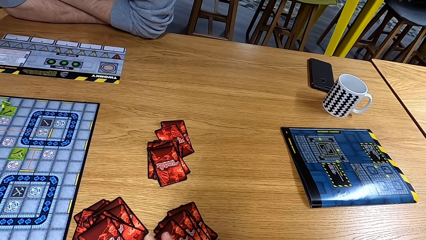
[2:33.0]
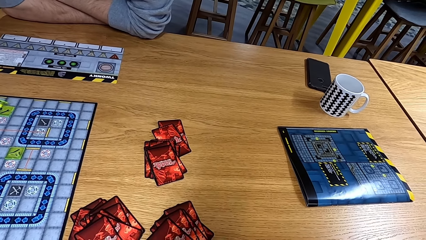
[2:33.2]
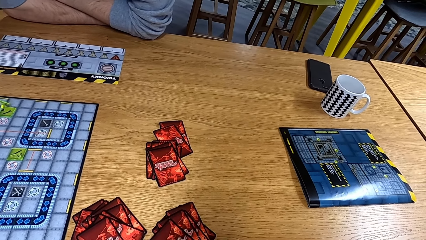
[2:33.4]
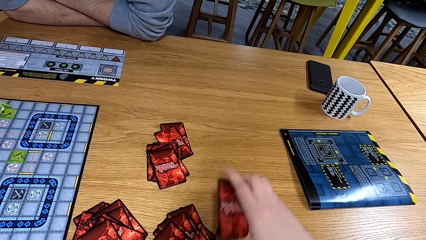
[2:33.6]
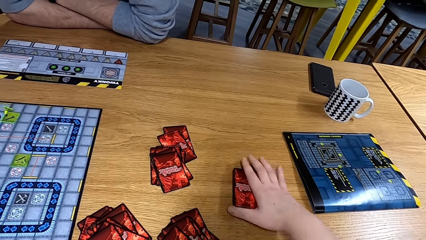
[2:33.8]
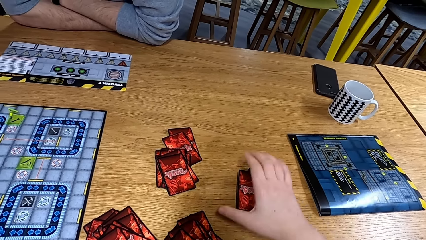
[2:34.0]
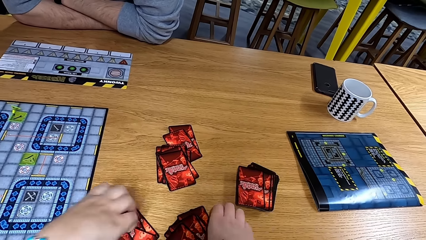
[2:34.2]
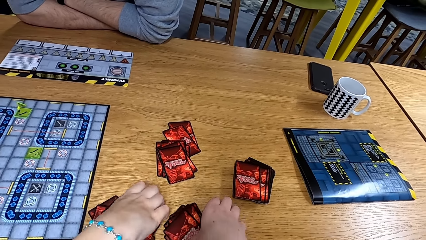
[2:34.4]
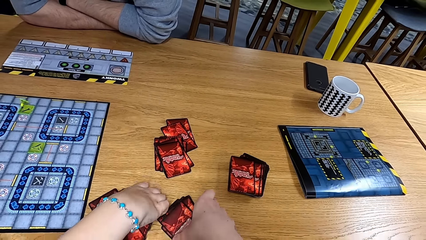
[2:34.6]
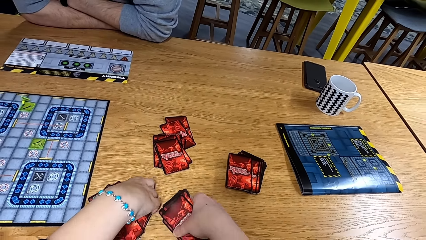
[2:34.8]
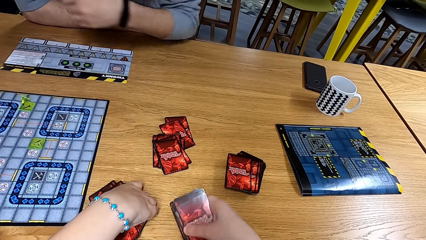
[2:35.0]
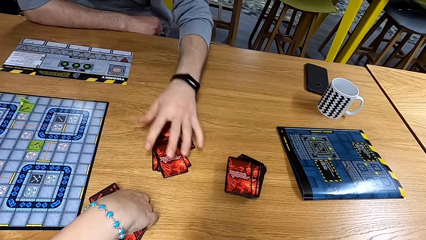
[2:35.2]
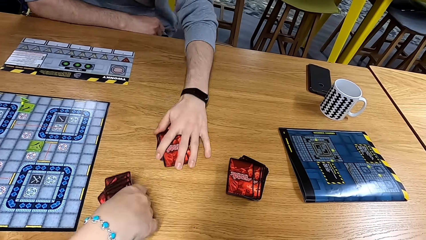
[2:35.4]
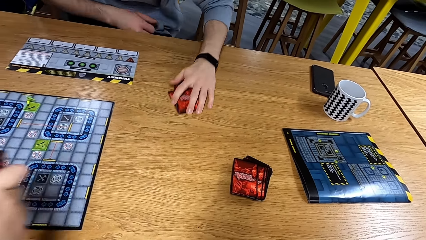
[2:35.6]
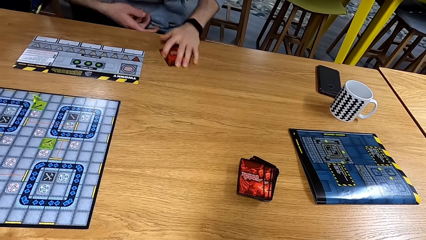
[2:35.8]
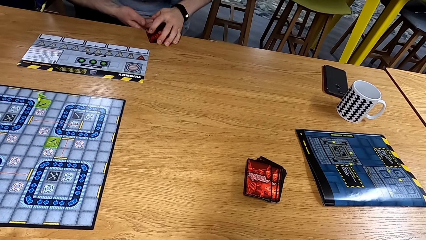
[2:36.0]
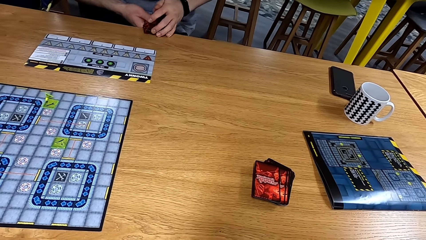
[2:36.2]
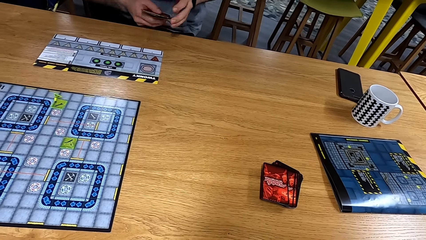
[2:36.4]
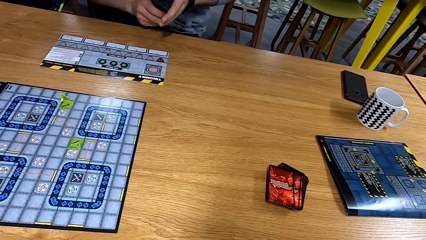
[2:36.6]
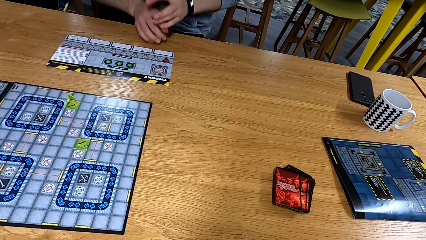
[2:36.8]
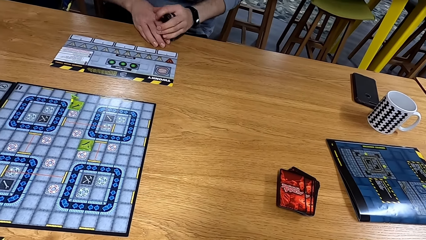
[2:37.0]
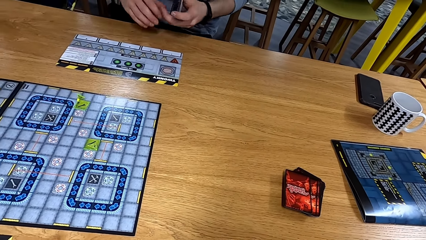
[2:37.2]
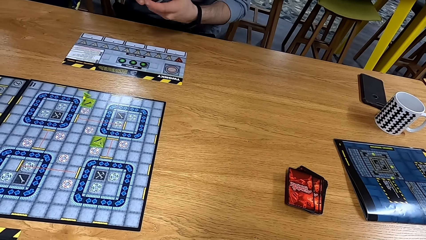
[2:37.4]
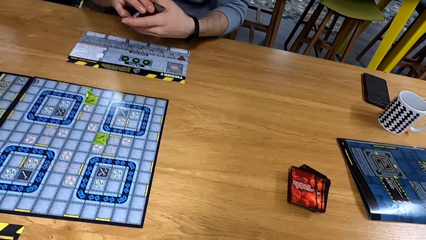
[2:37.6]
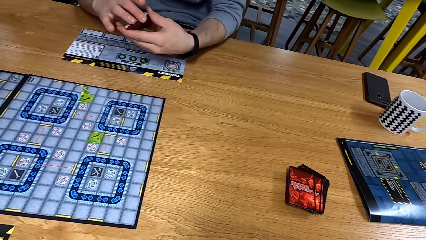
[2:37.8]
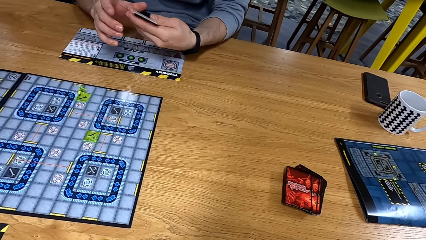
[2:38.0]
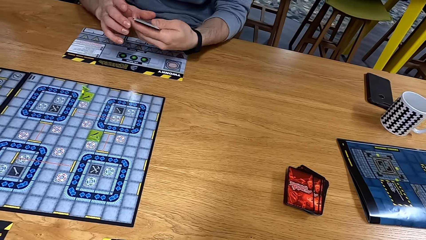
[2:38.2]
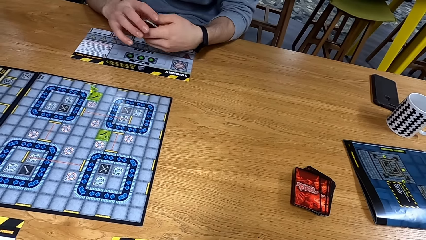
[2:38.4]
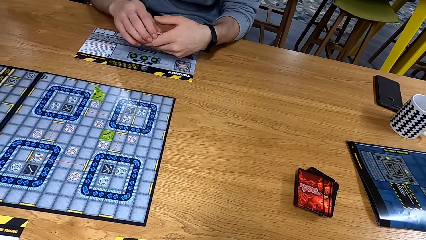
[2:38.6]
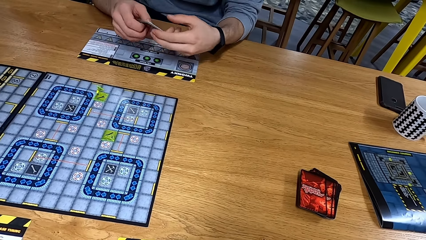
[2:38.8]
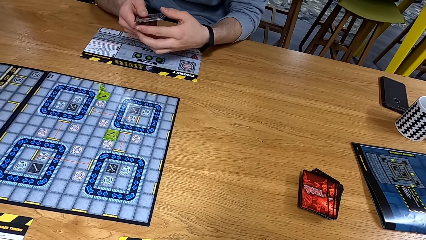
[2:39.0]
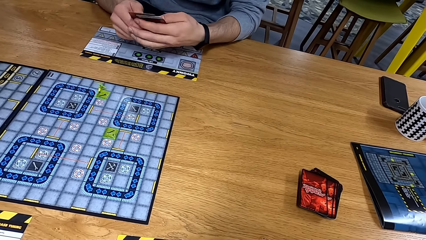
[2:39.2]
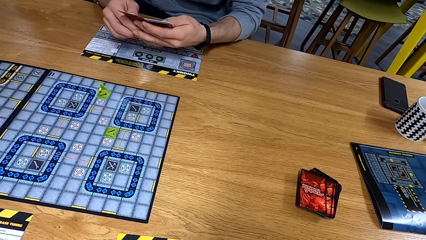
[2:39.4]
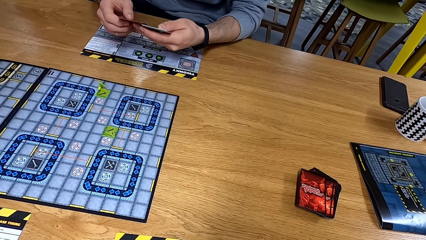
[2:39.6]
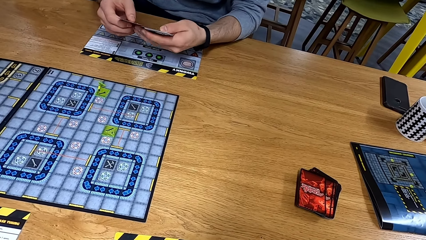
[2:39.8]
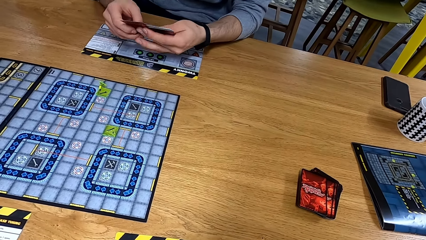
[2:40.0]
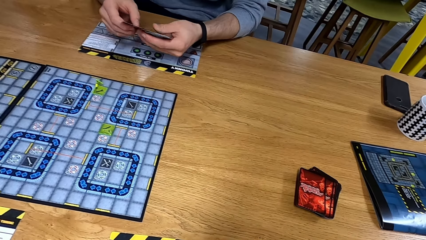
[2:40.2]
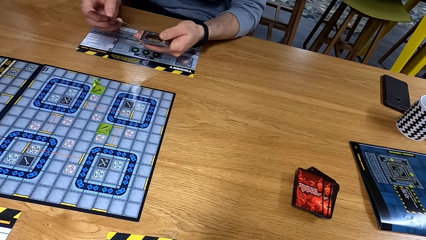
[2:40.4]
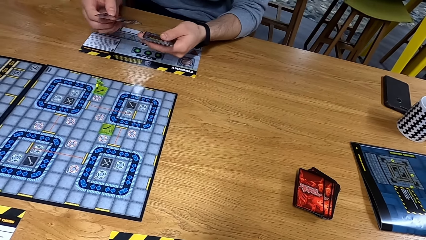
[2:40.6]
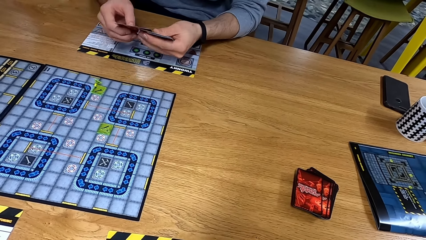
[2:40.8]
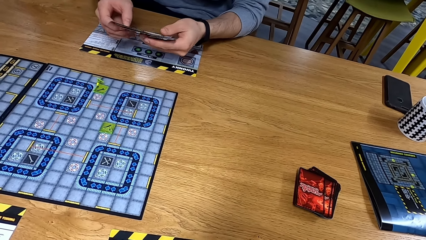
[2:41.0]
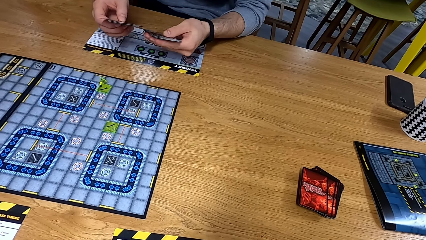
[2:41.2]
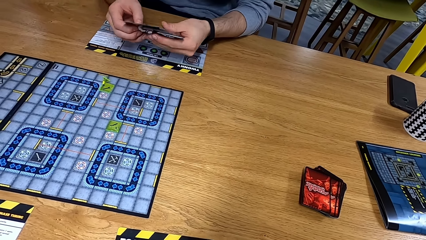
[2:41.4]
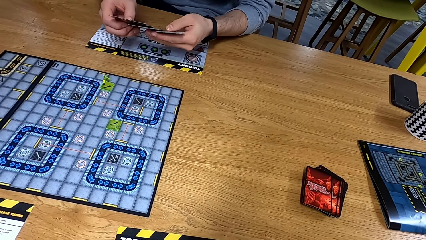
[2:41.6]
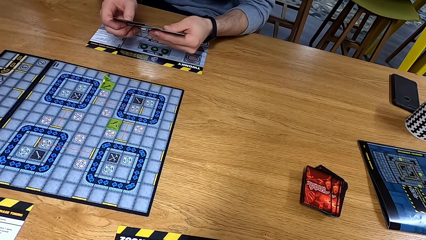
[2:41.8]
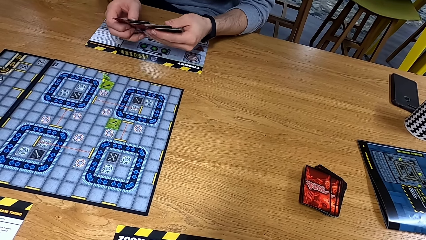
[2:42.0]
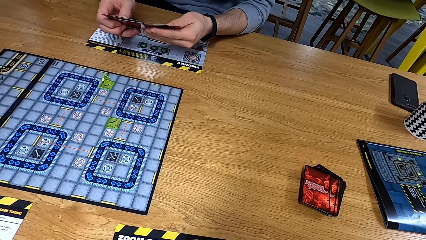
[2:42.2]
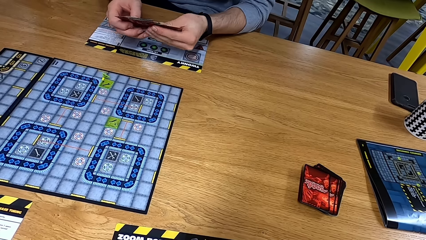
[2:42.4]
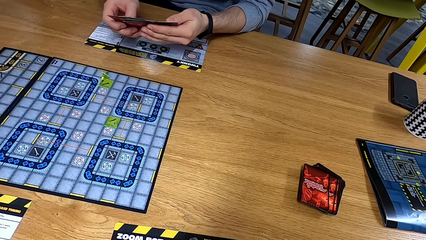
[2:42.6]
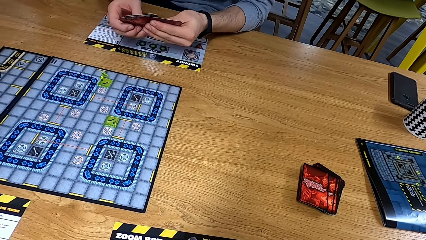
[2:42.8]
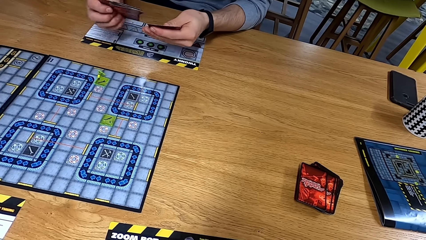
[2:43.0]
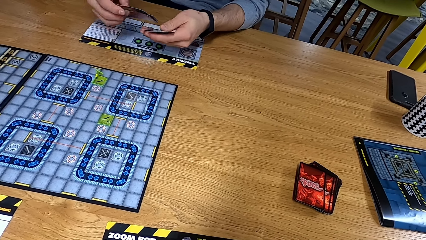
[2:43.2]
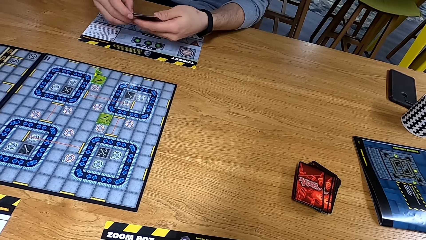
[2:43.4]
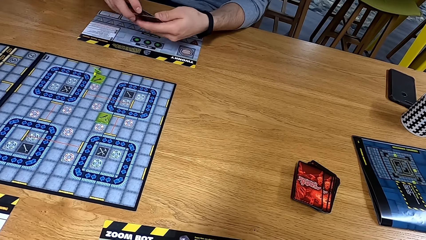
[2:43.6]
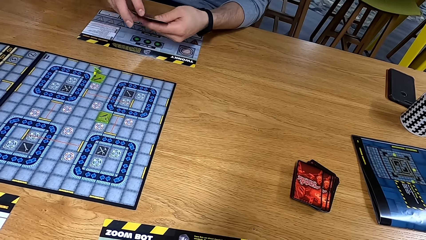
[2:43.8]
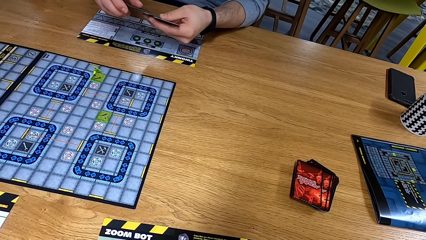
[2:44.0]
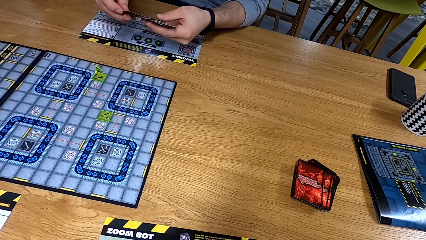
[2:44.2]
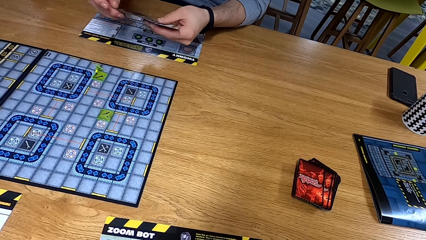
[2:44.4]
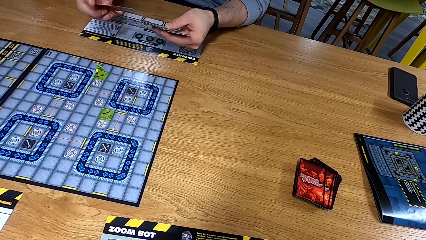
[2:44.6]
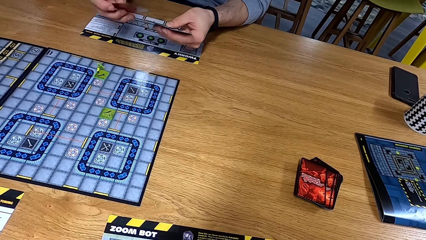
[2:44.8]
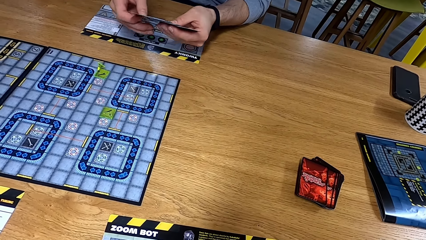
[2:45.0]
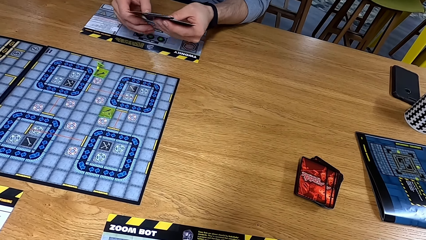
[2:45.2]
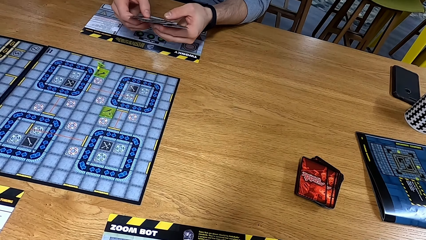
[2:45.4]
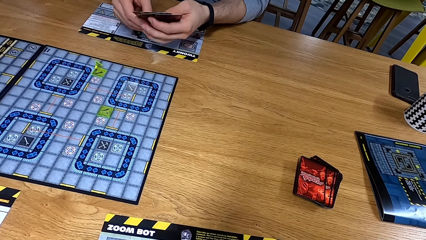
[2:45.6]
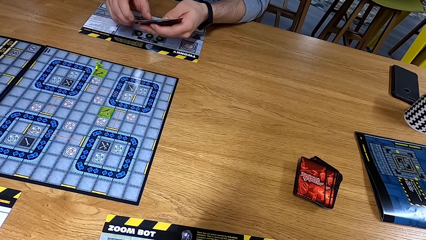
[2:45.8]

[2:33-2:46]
The camera wearer picks up cards. A man shuffles cards in hand.
